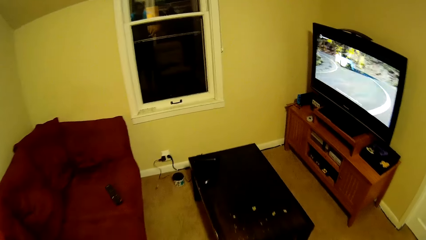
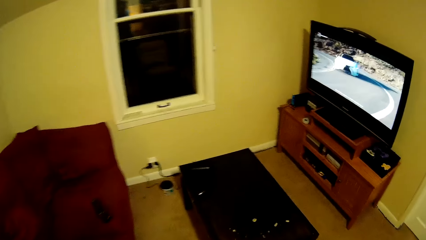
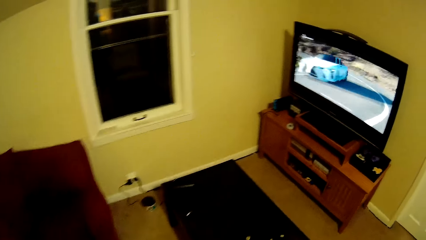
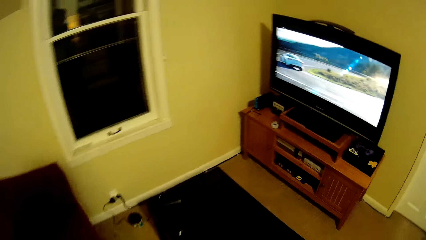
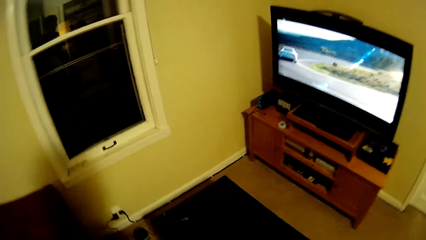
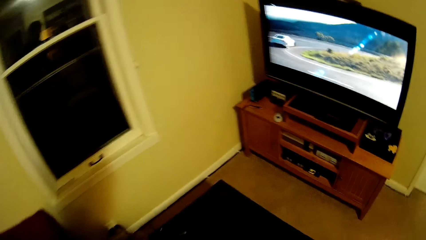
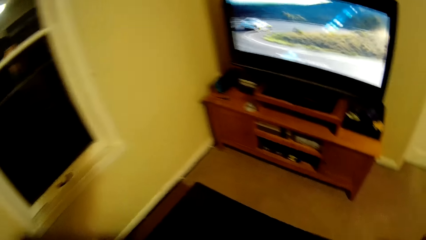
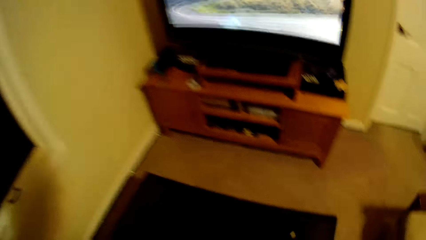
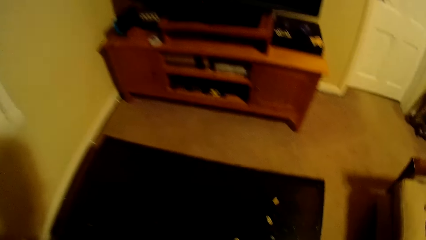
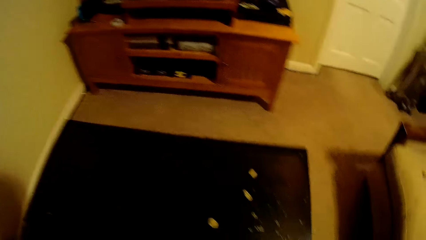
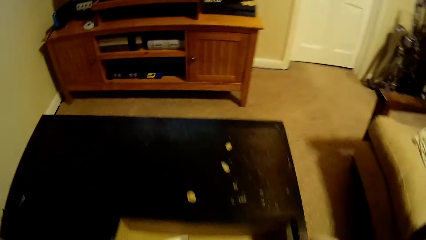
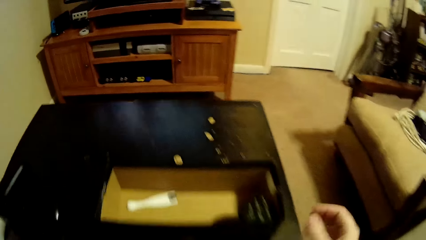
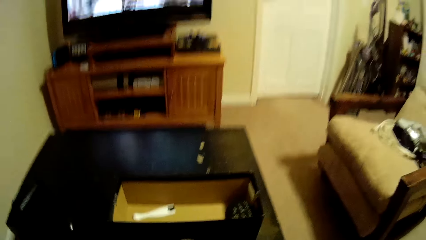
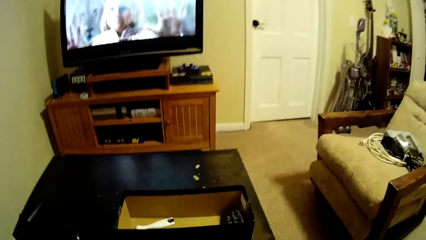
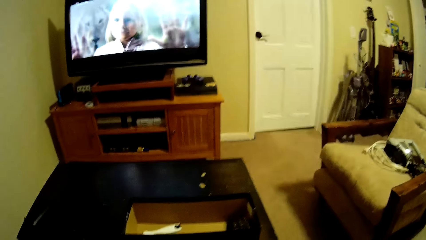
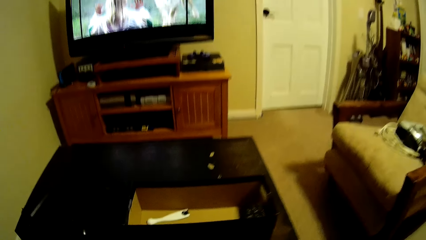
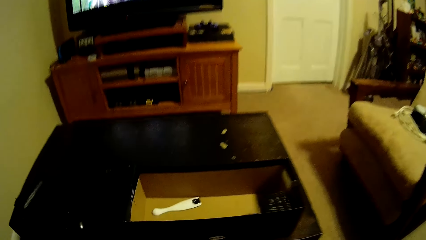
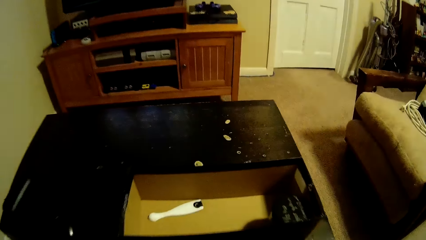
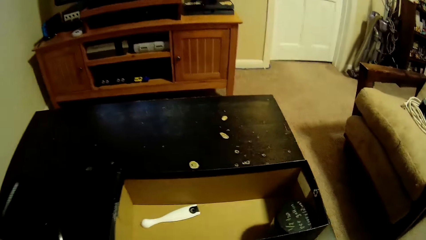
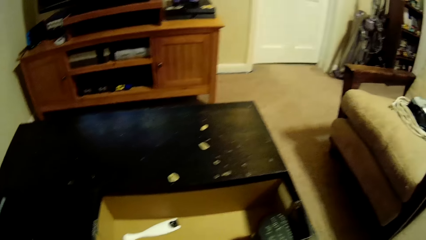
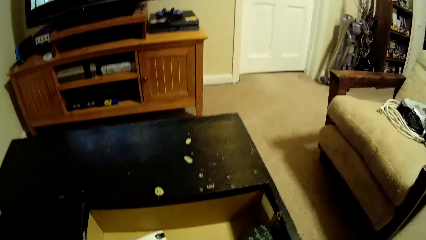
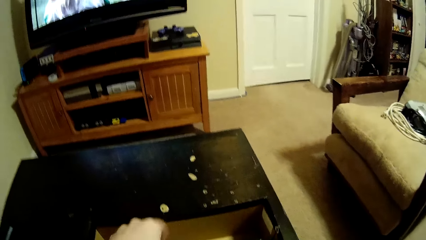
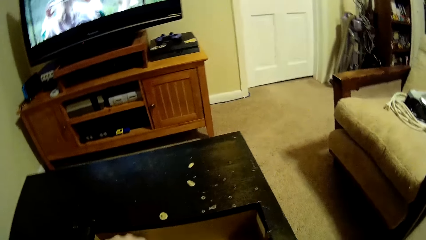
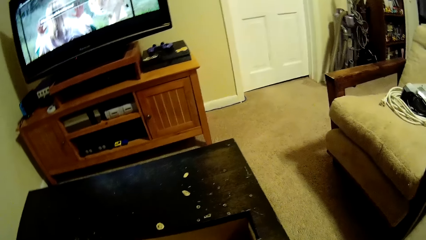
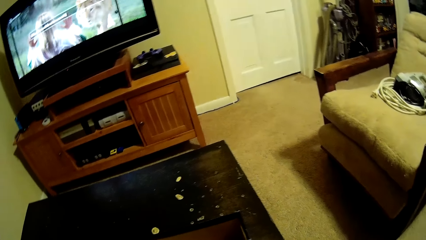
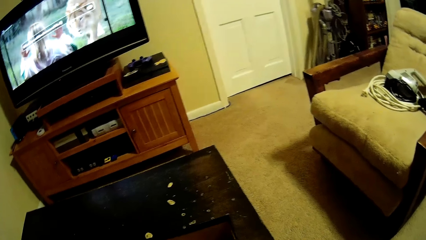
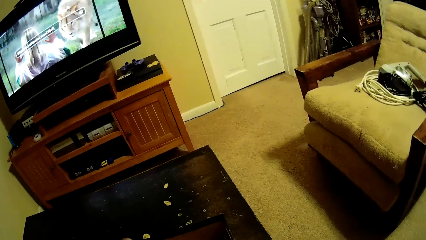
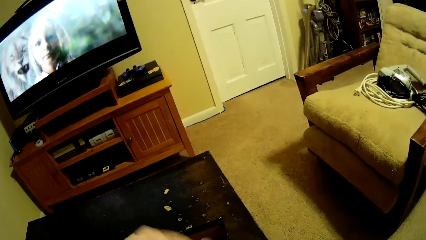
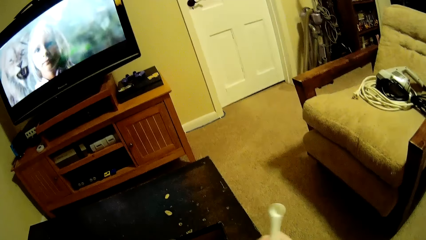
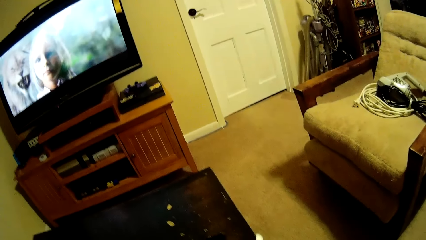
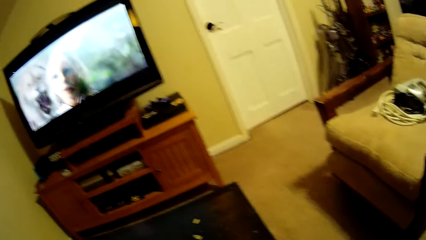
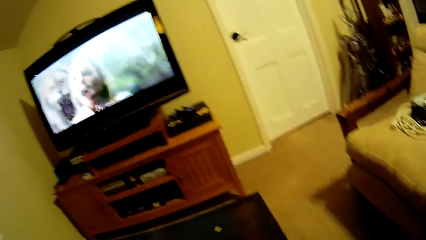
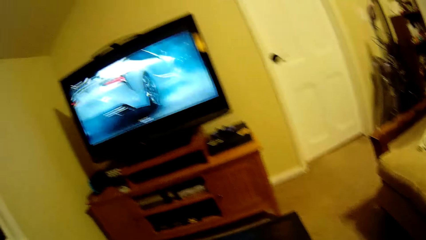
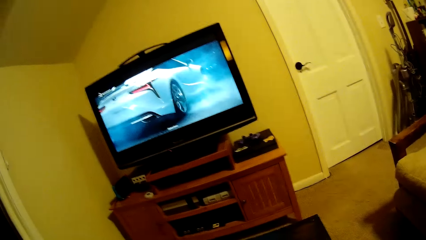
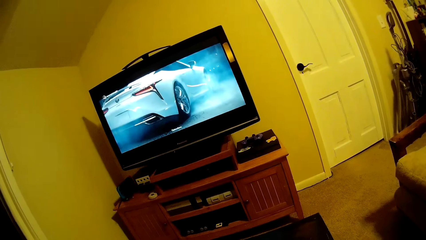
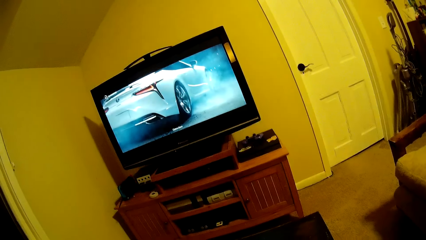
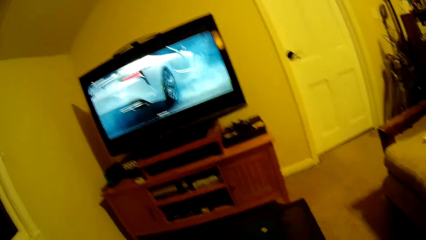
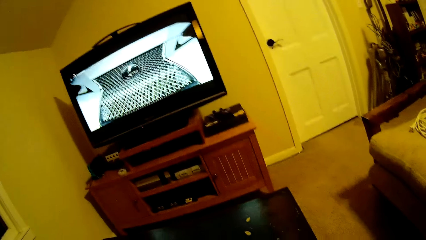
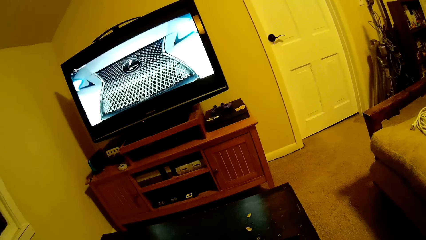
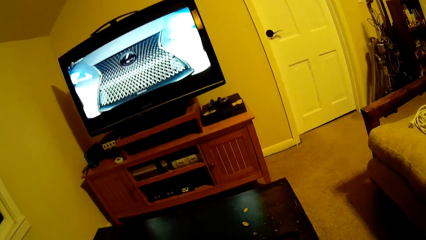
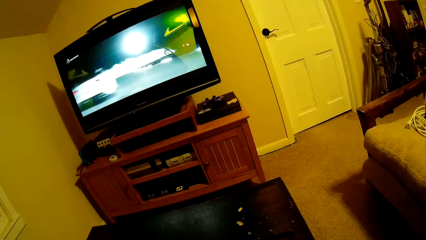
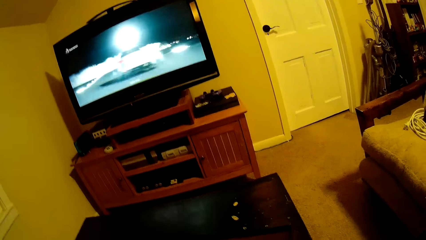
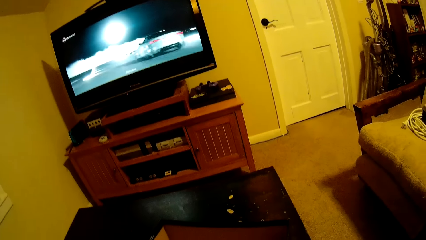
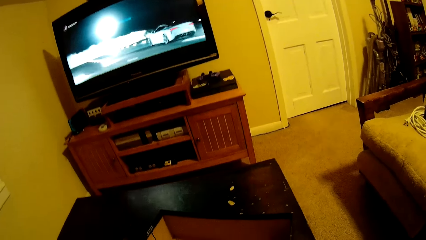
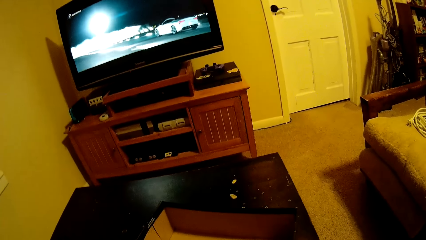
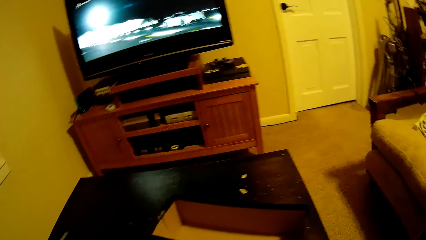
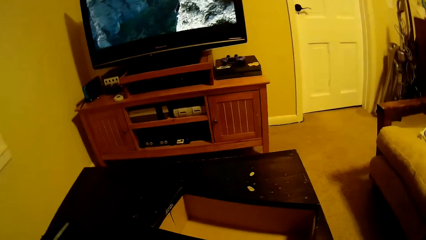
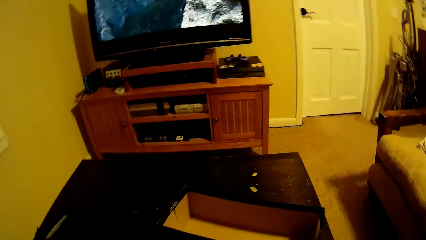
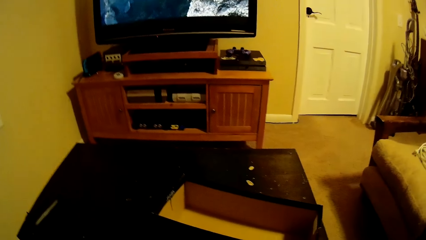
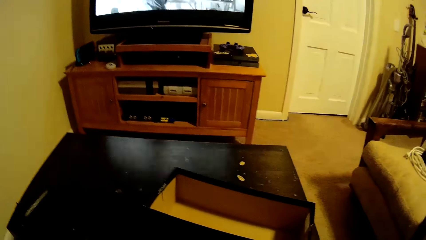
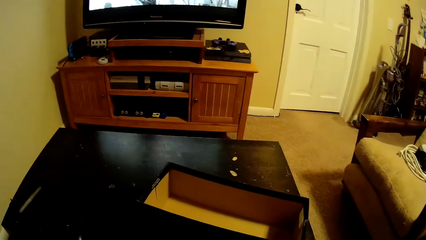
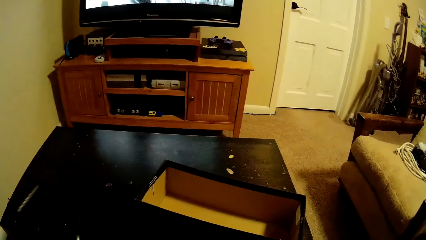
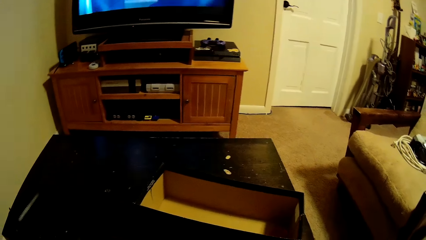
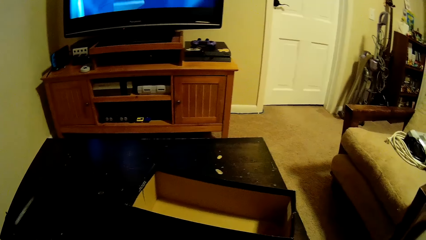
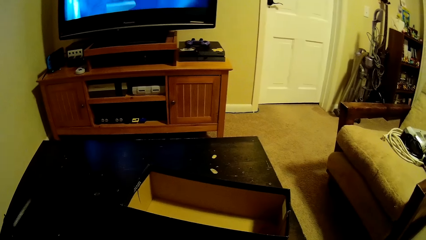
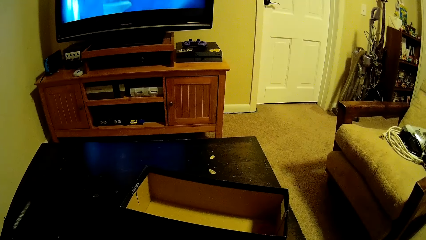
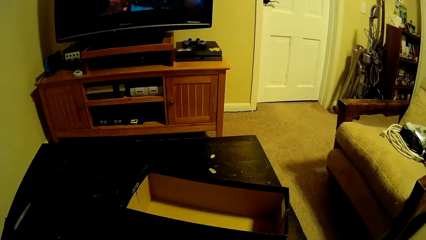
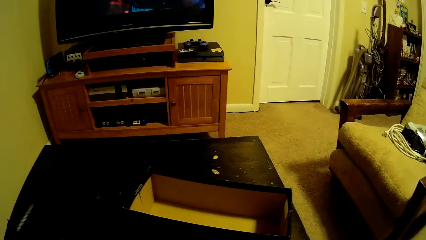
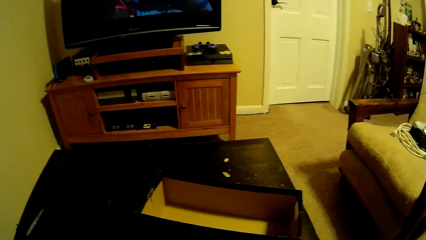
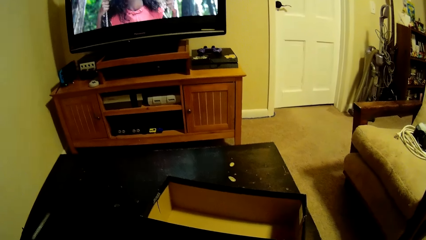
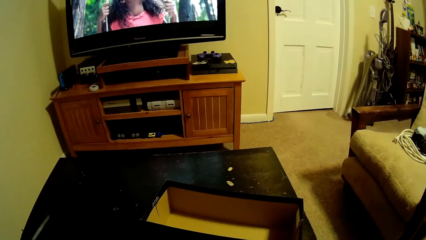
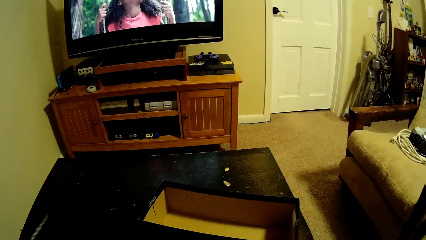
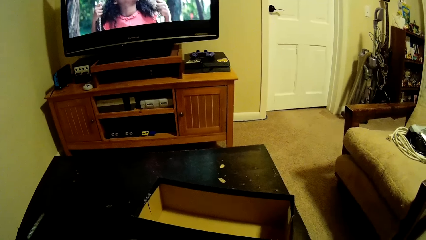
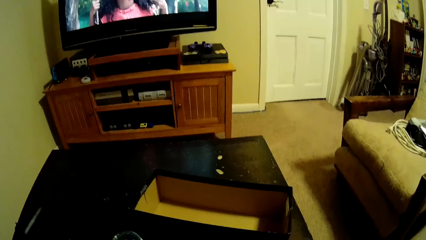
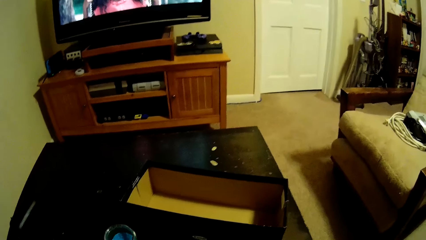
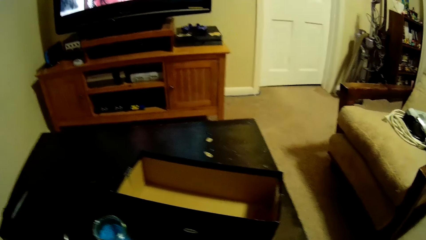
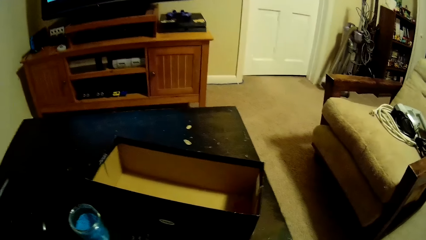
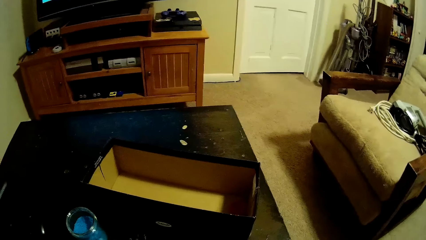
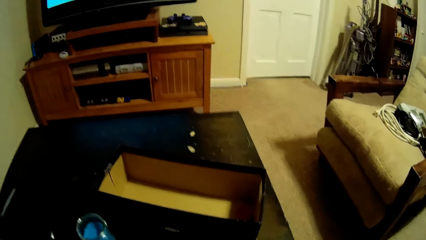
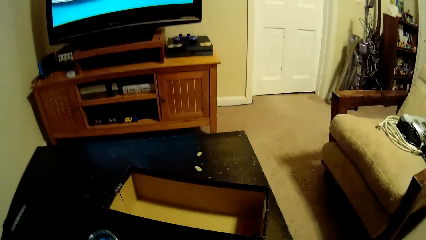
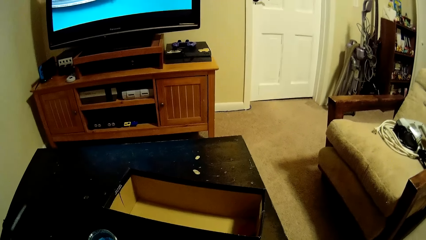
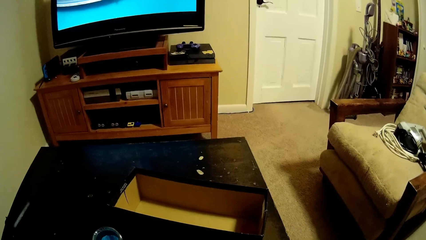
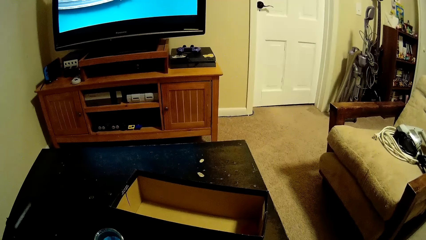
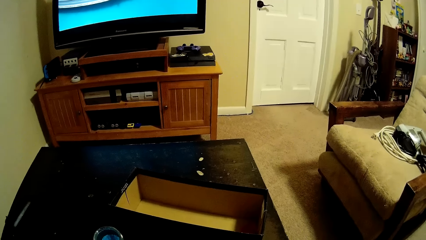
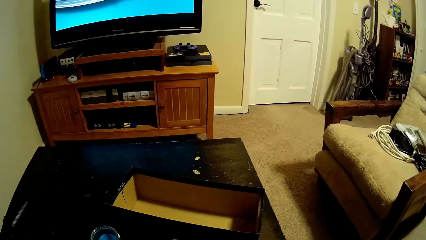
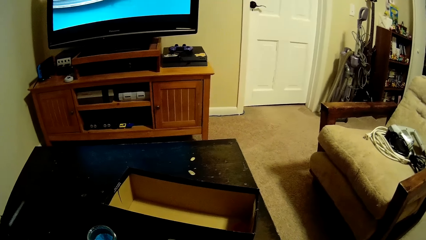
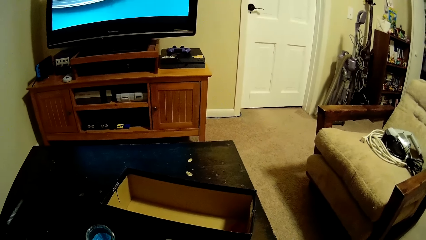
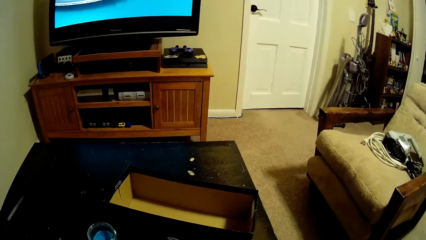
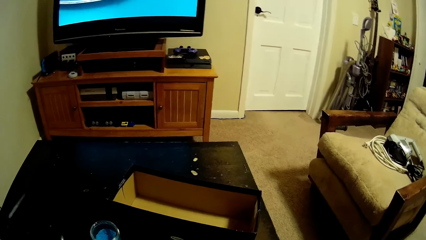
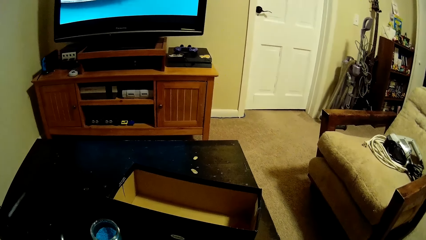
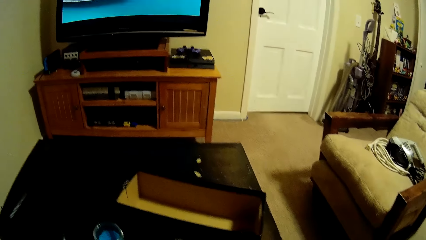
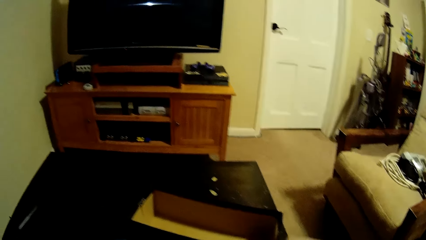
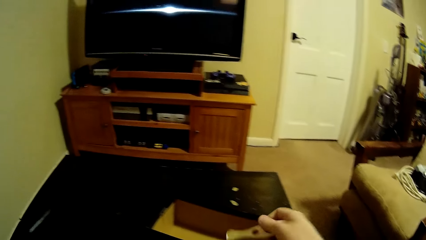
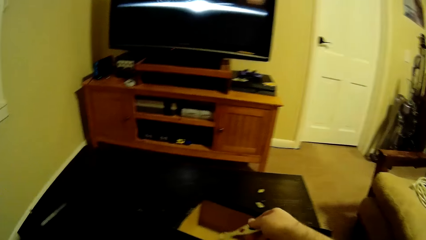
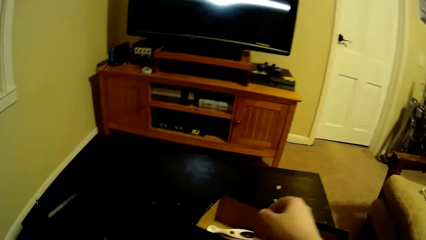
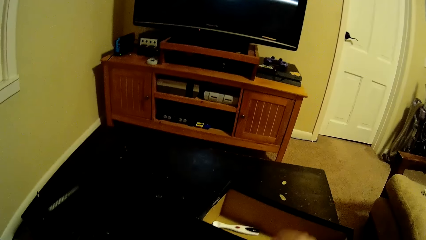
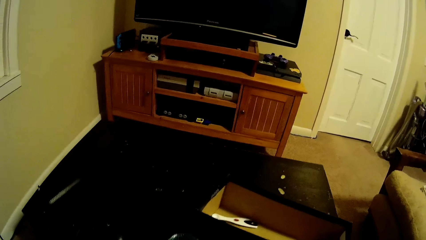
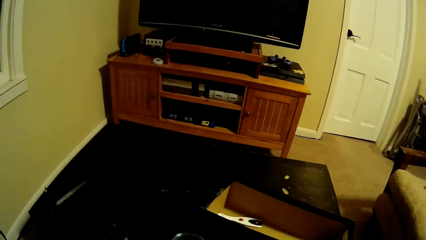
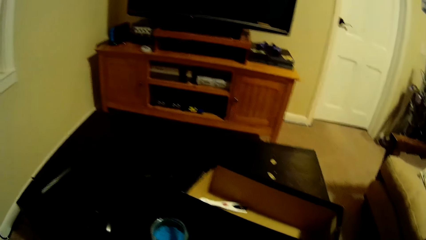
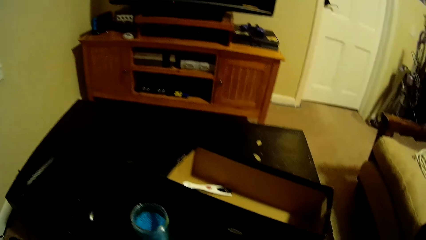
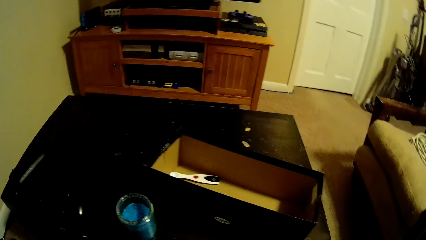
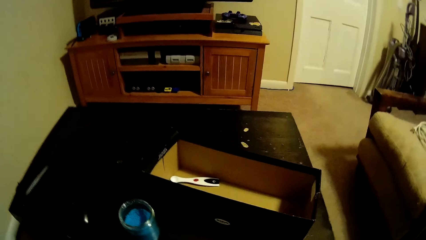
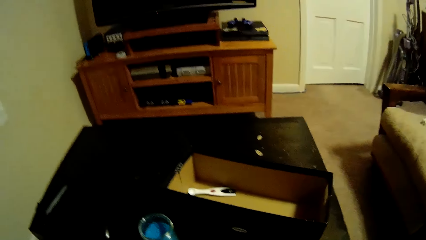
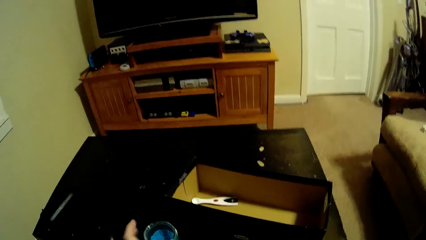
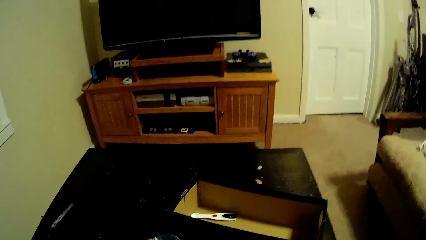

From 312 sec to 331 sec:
The camera wearer puts the box on the table. They sit on the sofa. They stand on the floor. They put a spoon in the box. They stand on the floor.
